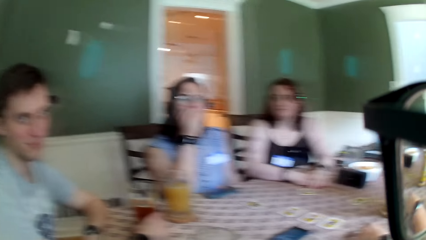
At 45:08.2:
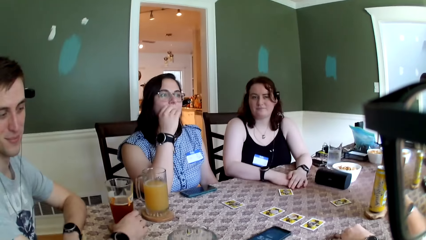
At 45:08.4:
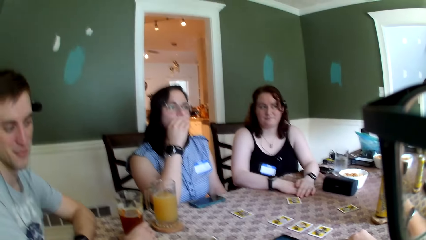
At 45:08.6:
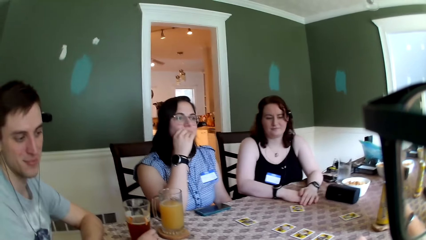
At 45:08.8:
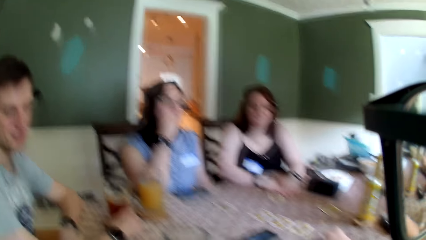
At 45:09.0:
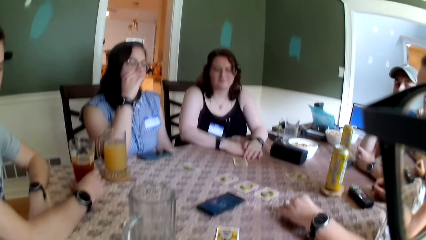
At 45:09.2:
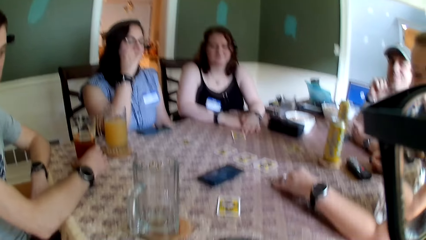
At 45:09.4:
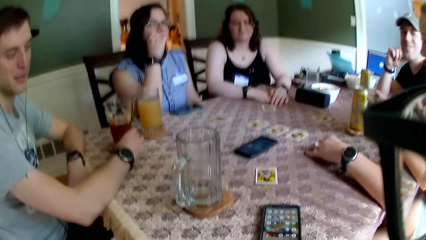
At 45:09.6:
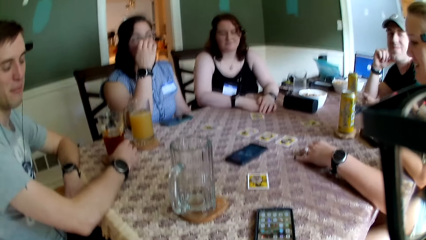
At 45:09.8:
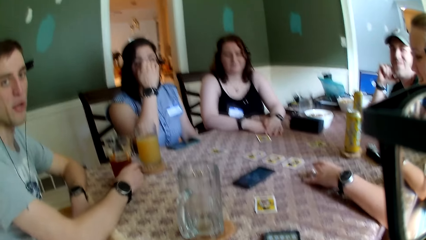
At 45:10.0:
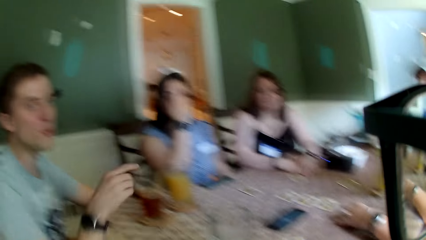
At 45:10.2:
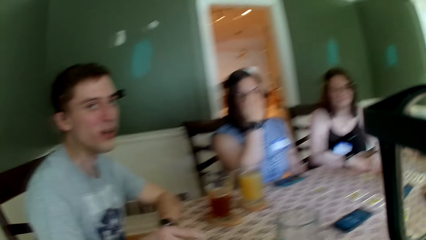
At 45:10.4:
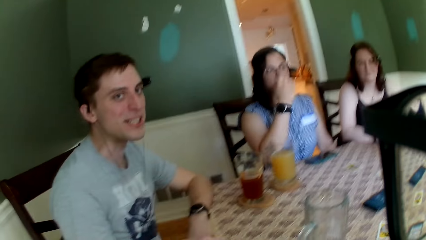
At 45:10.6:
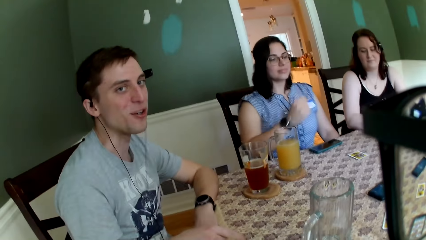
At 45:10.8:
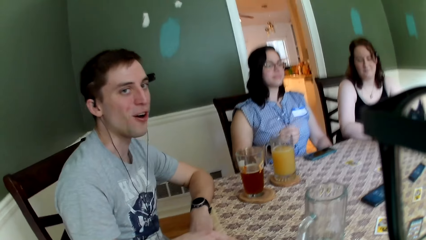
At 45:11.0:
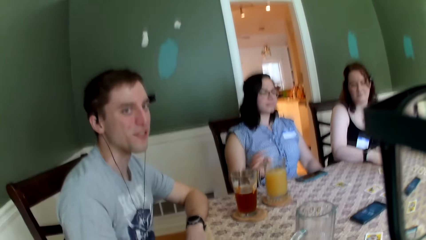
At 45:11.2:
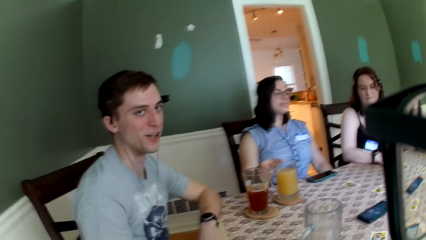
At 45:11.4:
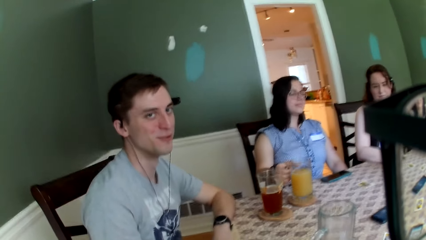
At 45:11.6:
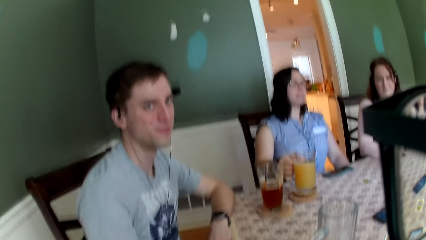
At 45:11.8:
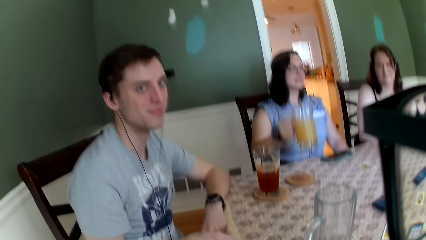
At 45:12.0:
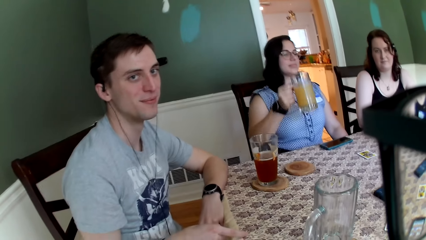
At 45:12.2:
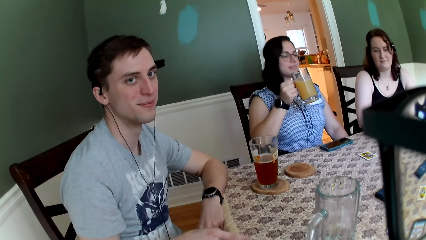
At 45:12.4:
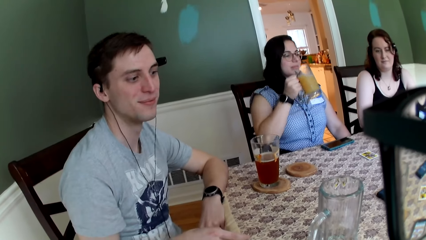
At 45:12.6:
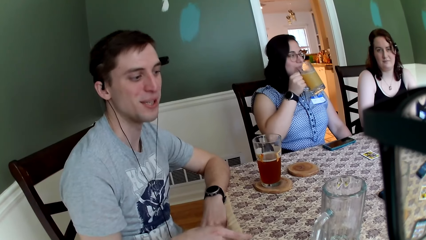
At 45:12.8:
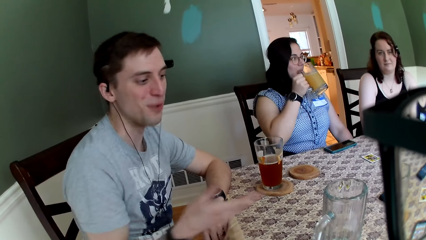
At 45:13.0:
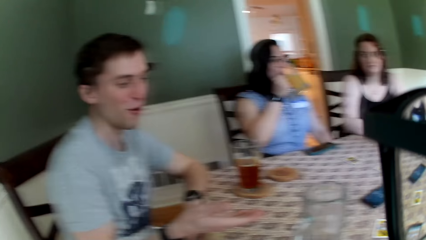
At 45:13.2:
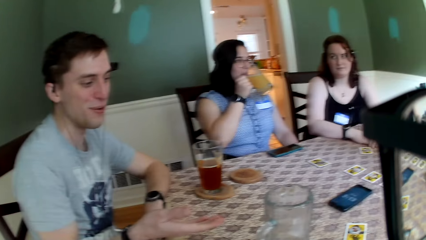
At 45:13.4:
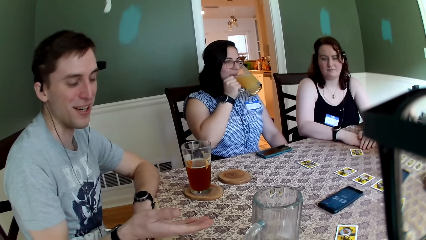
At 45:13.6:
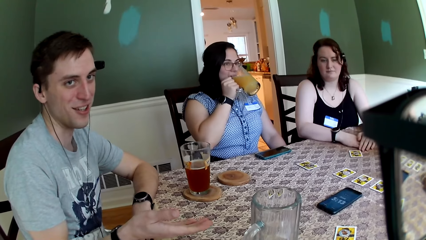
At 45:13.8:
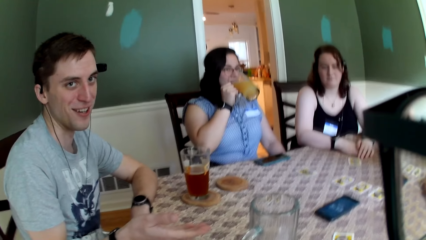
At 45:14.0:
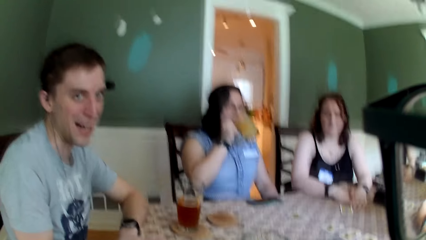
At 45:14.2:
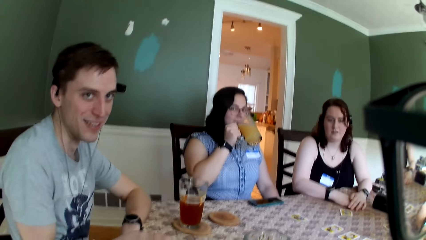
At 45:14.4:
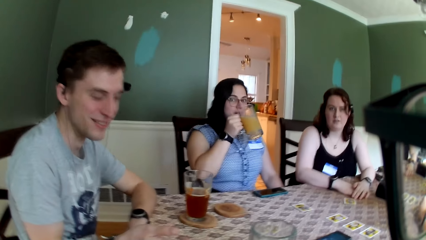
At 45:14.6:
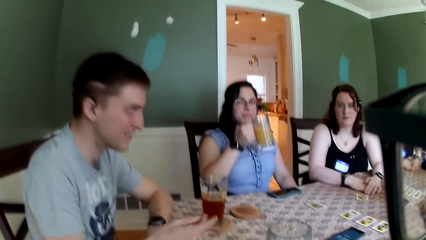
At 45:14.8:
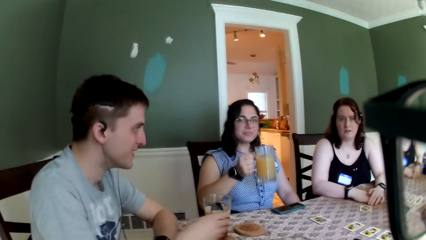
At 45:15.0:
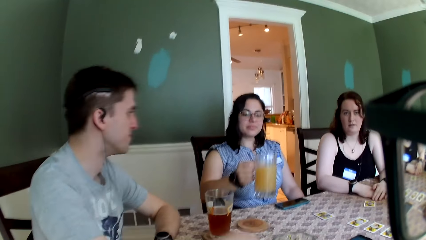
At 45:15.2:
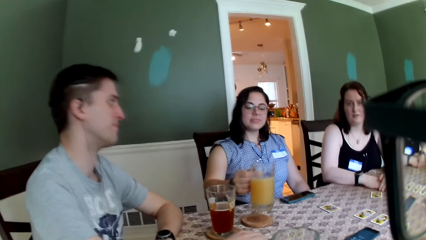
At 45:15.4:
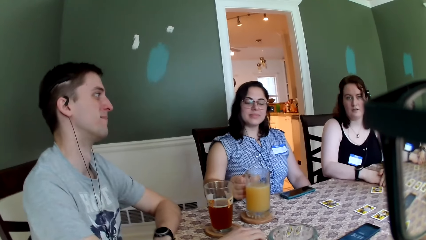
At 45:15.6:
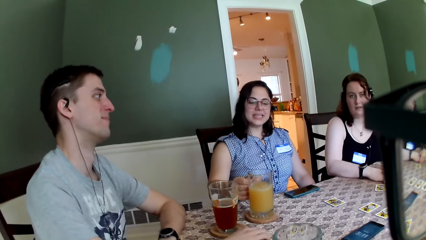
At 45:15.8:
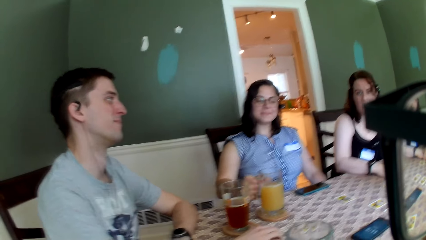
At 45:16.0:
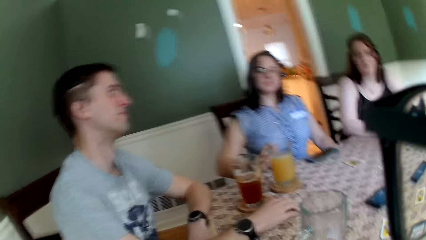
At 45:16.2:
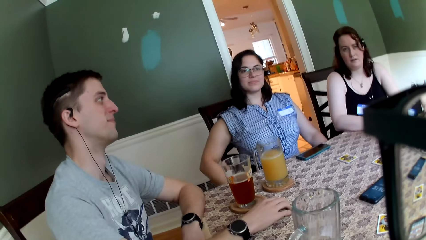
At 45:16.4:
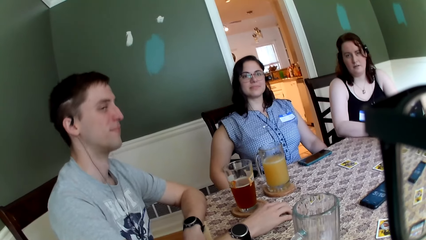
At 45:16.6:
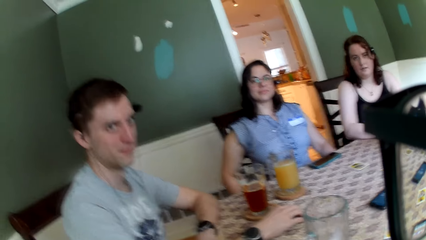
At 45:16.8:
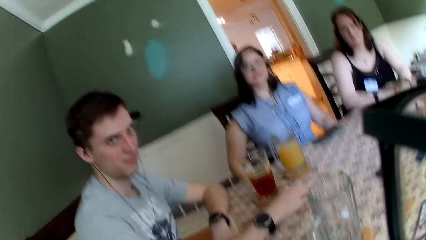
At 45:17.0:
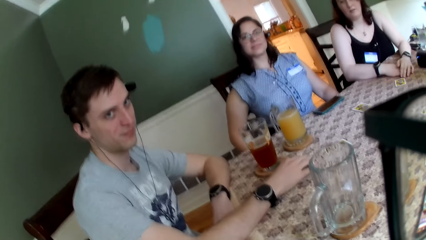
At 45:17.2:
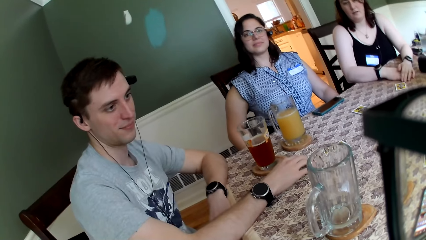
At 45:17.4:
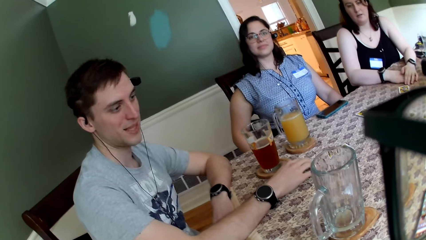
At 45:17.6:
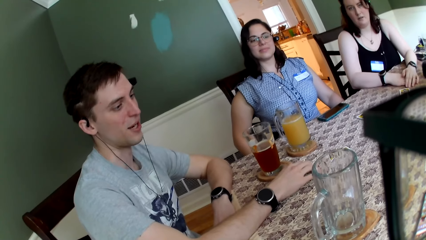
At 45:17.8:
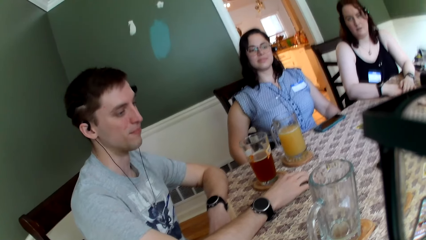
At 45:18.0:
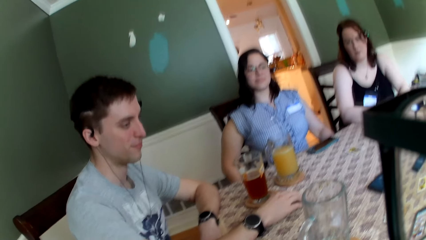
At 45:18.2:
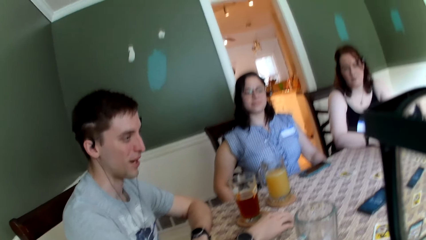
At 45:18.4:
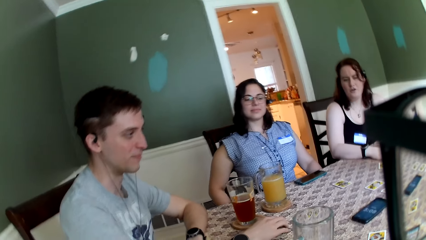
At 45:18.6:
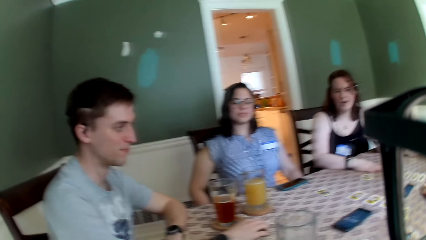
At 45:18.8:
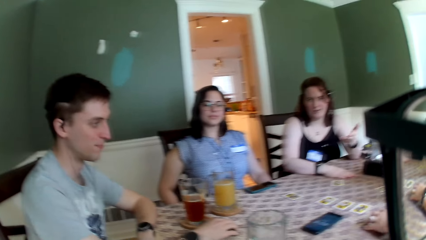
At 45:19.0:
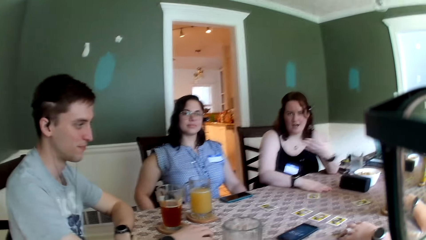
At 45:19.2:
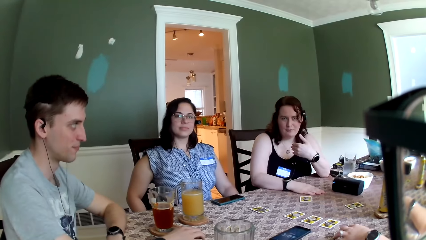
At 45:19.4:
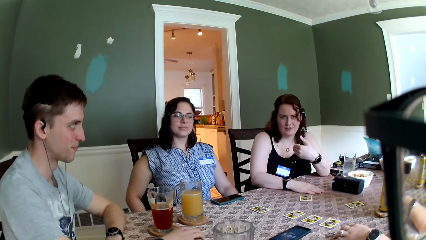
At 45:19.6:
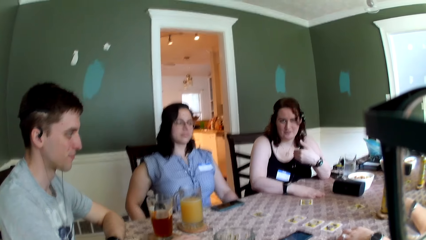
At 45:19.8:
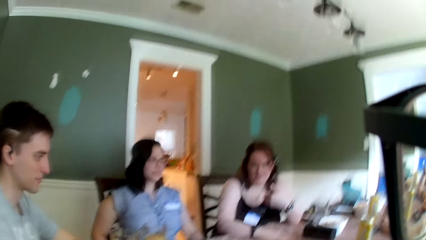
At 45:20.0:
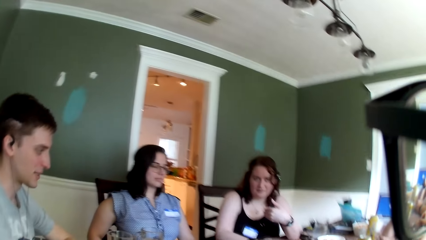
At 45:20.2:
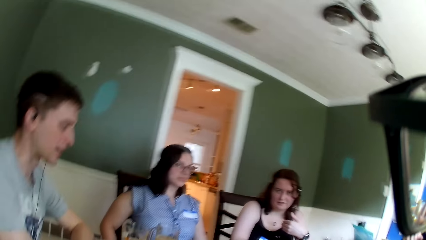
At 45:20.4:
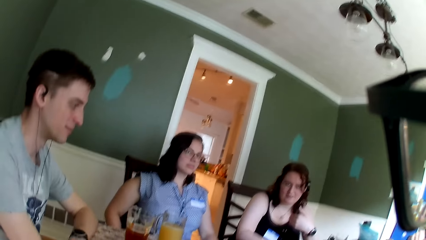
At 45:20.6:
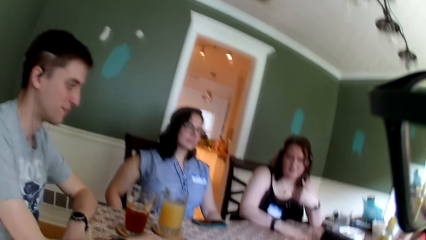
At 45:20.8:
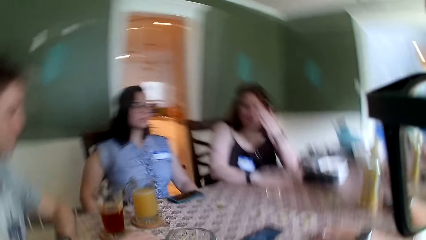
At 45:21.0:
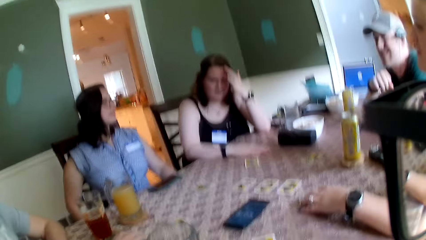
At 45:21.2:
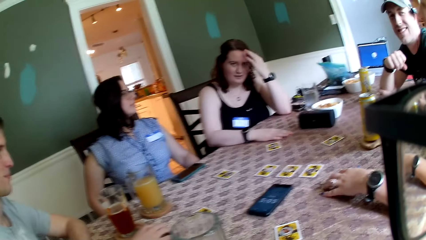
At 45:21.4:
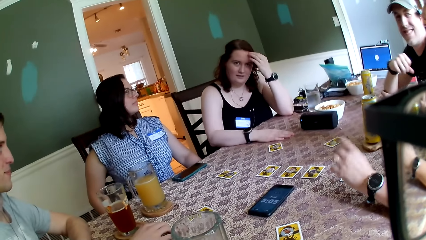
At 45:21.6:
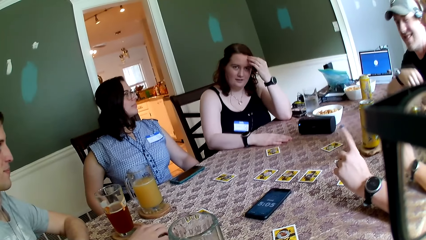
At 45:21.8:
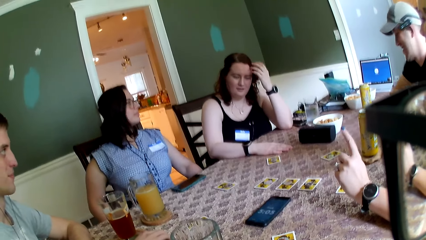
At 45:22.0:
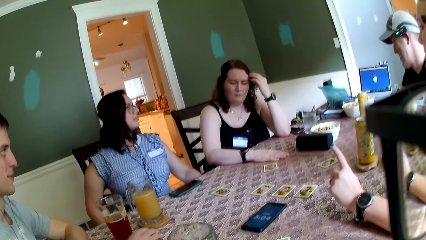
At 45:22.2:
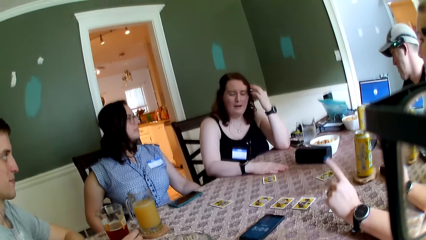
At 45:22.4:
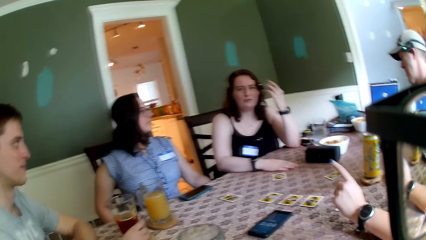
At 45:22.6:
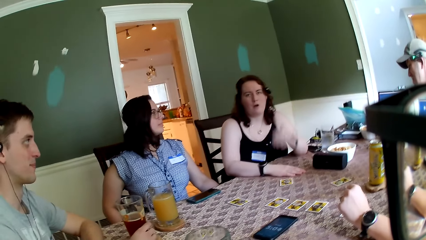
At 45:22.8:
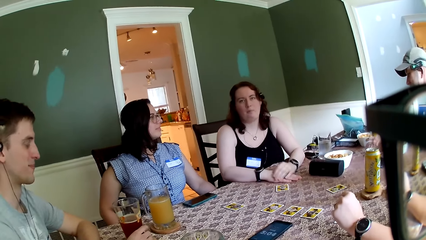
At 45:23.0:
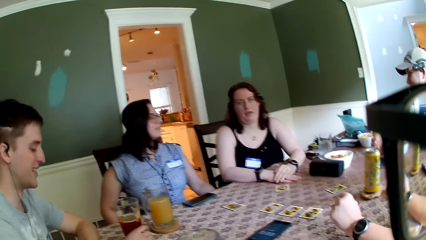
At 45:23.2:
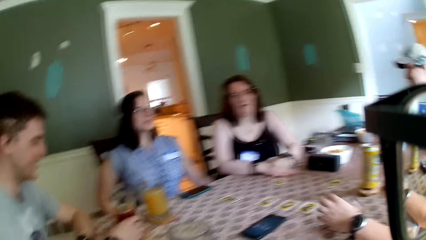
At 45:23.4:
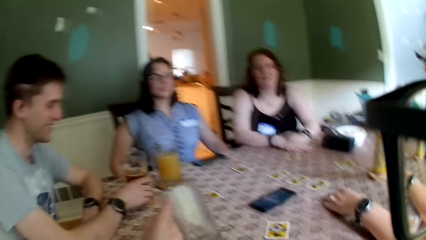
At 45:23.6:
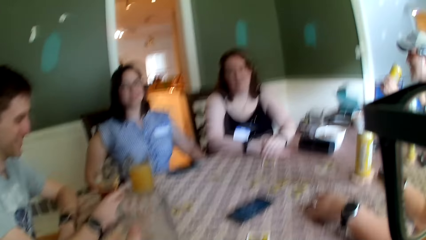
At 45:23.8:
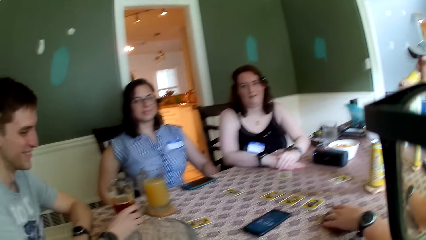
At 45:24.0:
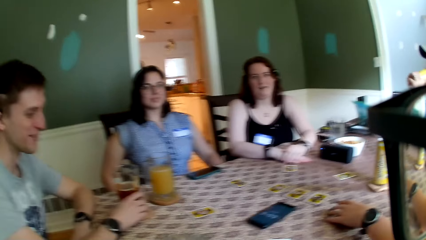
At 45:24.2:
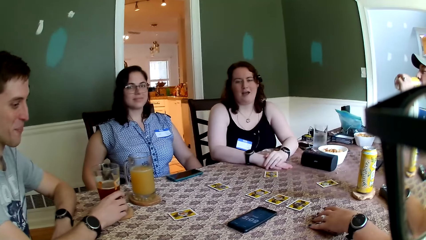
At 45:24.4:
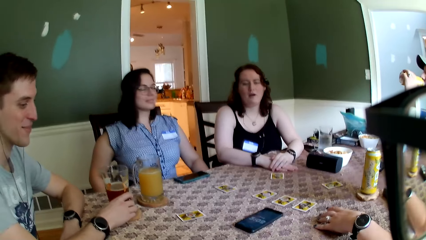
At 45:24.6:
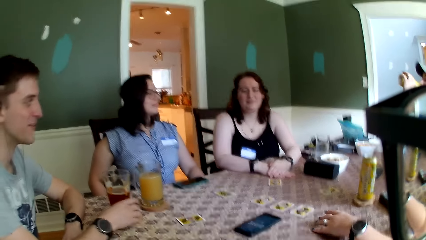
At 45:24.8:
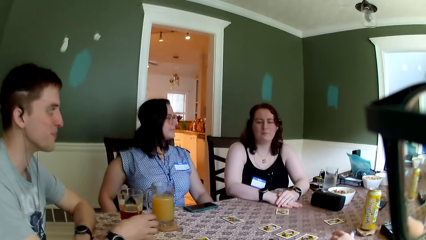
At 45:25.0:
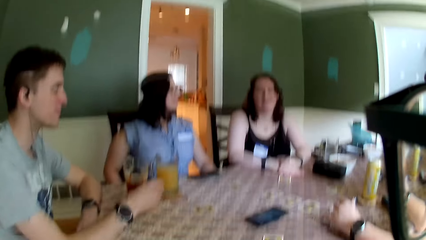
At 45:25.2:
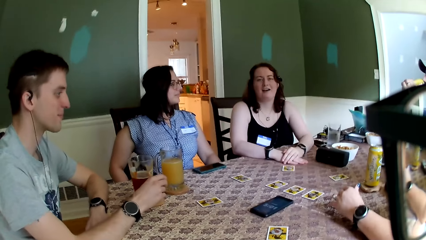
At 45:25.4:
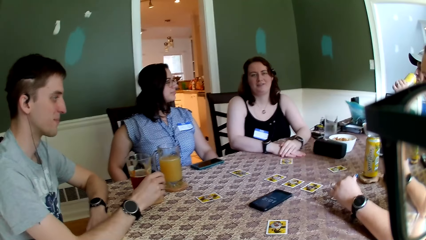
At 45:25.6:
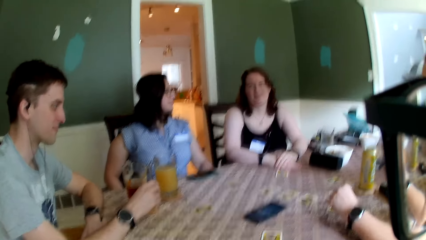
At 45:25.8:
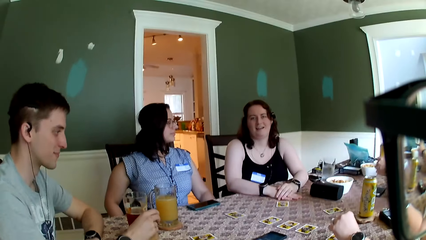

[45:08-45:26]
A woman touches a cup or glass of juice on the table with her right hand. The woman picks up the cup of juice from the table with her right hand. The woman holds the cup of juice in her mouth with her right hand. The woman drinks the juice in the glass. The woman drops the glass of juice on the table with her right hand. The camera wearer converses with a man, a woman, another woman, another man, and the woman.
